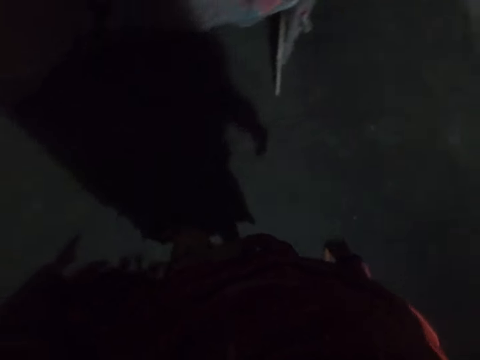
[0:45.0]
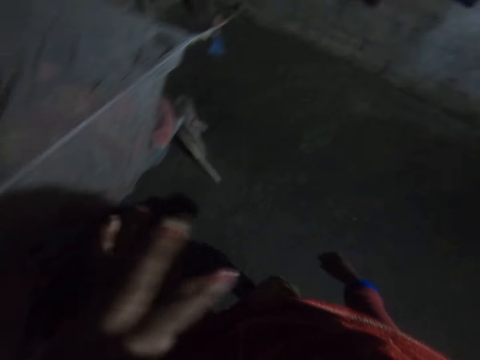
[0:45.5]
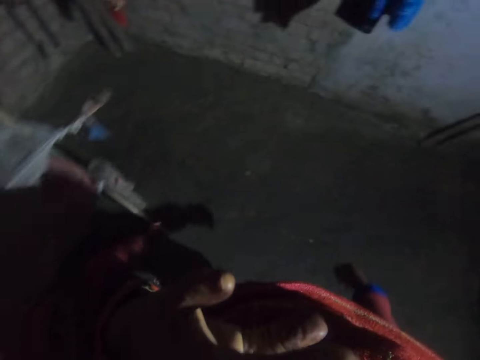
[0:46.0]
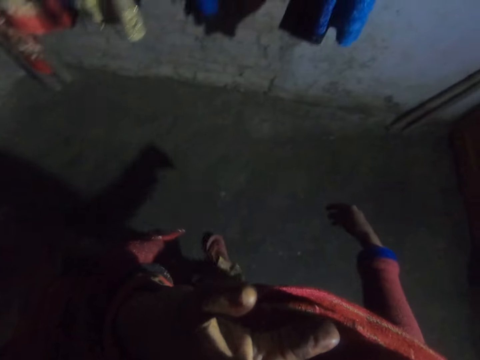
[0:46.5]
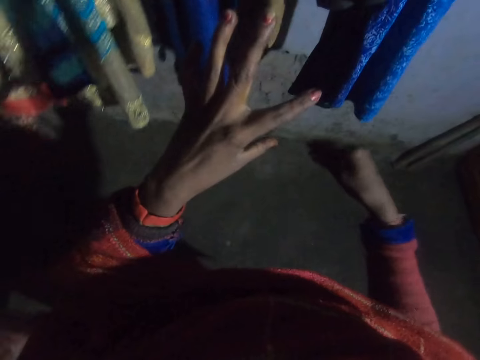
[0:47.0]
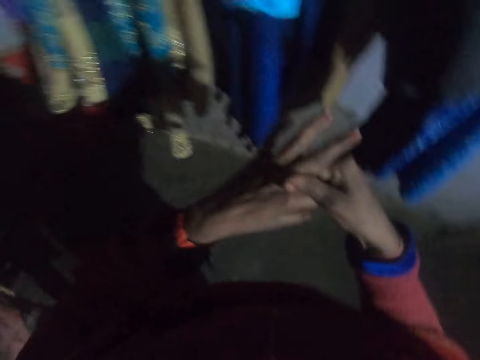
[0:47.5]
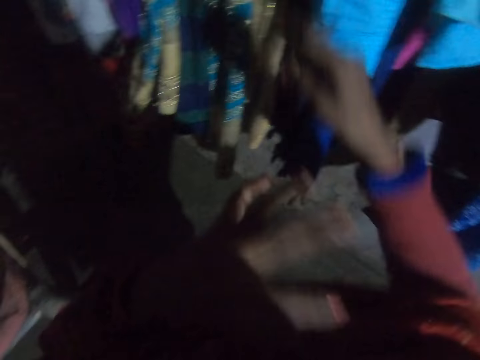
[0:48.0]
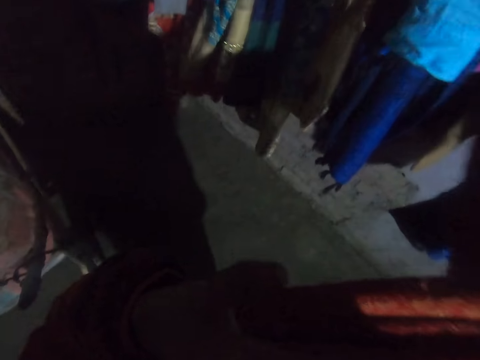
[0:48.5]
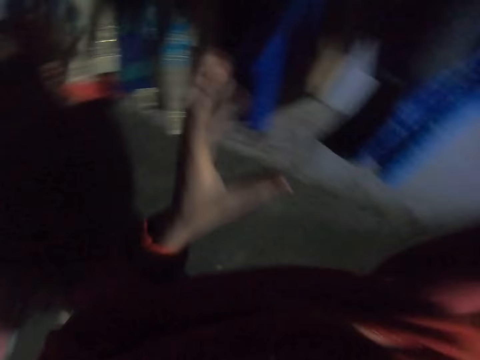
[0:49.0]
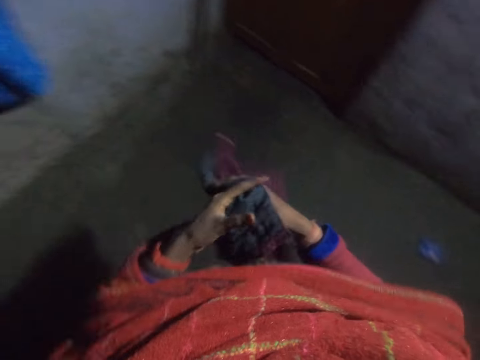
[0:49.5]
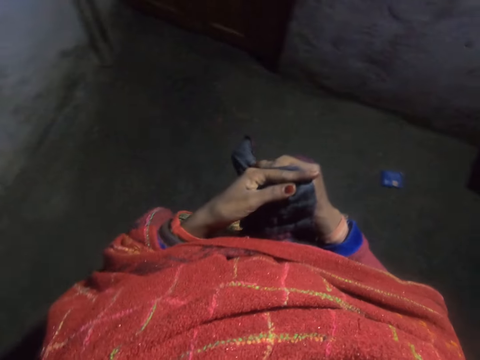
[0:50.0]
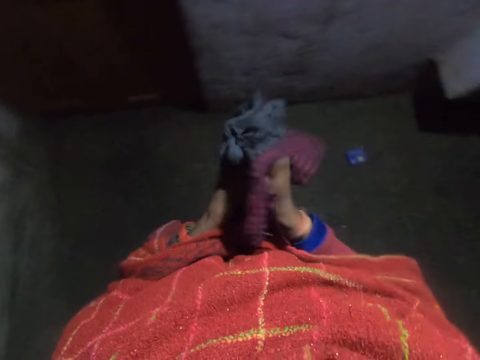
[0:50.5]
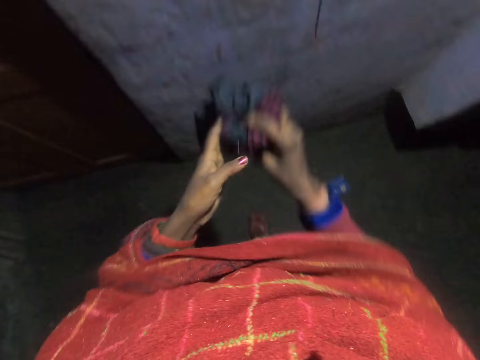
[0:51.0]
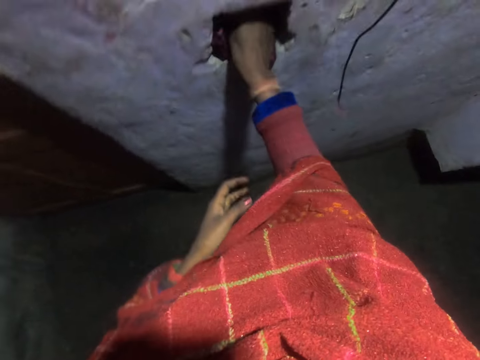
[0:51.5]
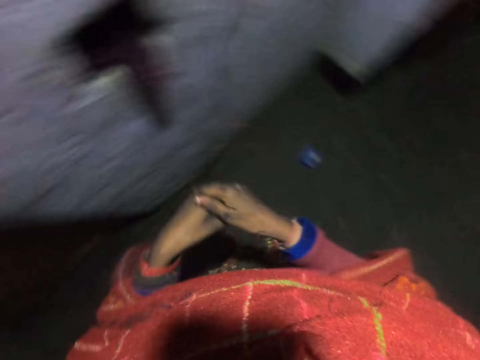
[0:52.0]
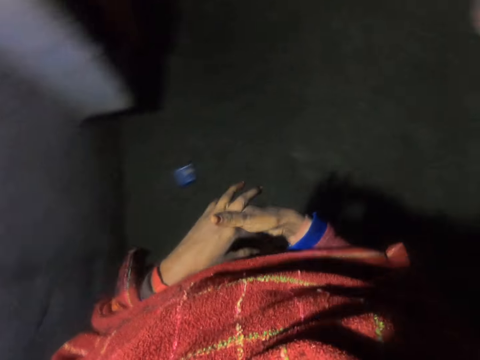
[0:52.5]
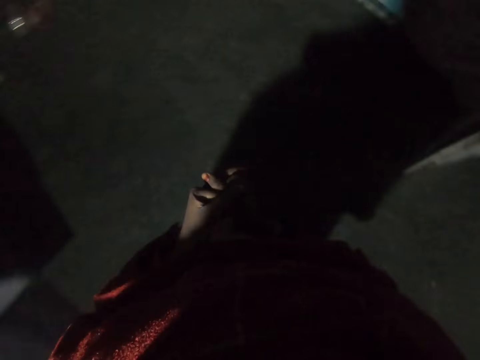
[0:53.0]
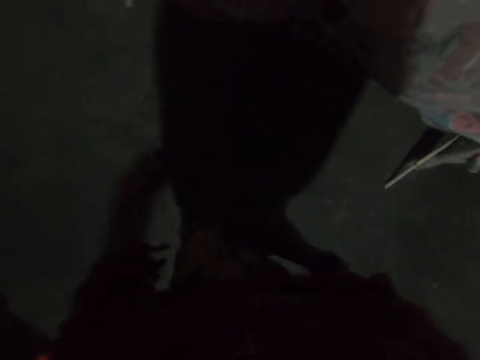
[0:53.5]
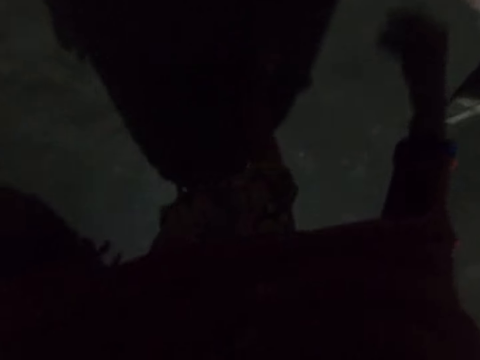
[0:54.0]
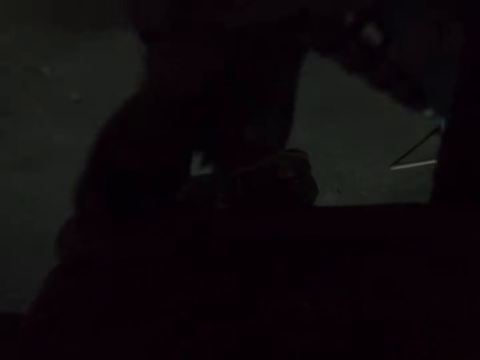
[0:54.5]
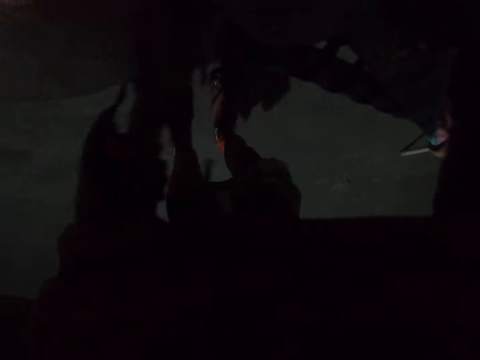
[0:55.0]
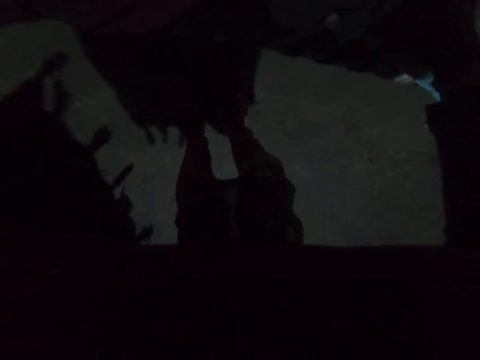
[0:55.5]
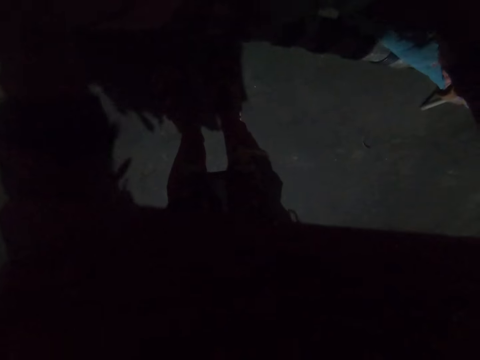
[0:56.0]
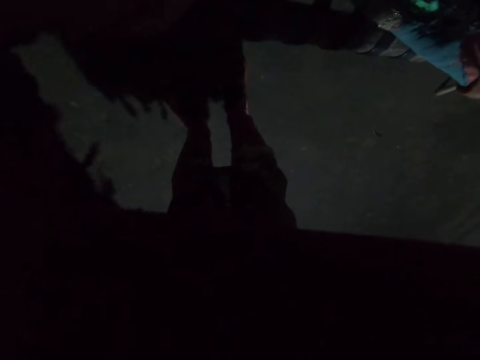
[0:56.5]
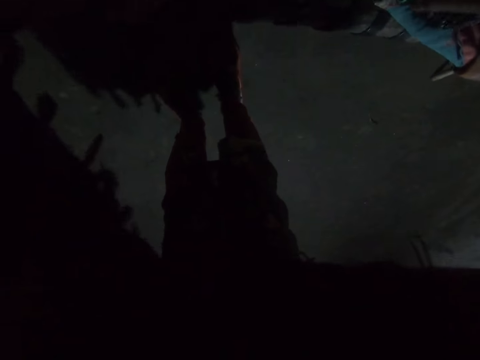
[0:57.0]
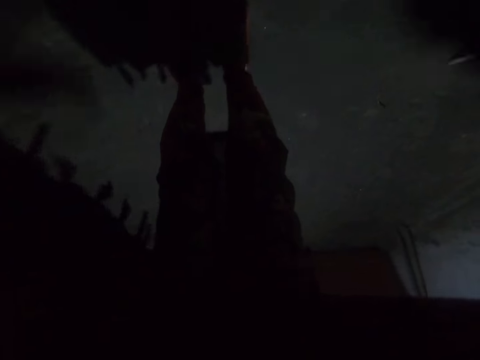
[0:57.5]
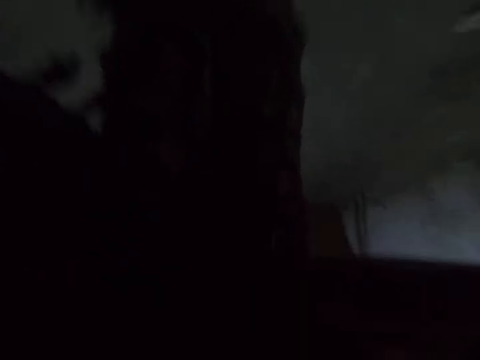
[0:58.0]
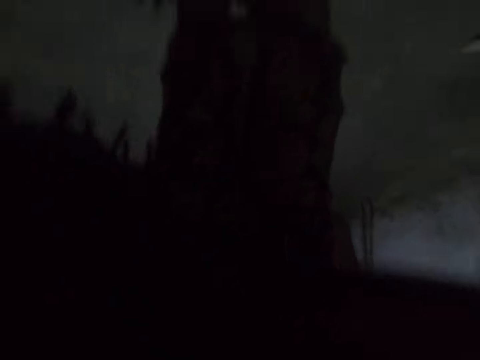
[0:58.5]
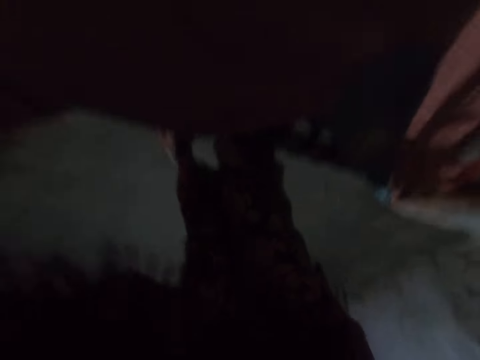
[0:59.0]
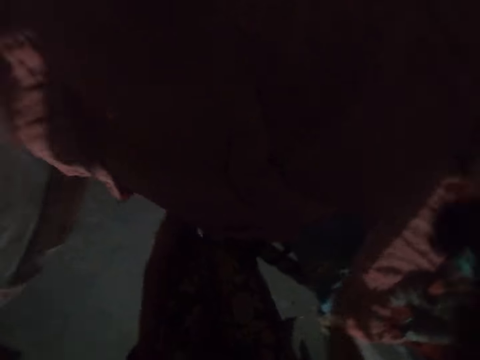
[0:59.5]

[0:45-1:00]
The camera wearer rubs her face with her left hand. She wipes her finger with her right hand. She rubs her left hand with her right. She takes a cloth from the hanger. She holds the cloth with both her hands and wipes her hand with the cloth. She places the cloth on a hole in the wall. She walks away from the wall. She arranges a bed.

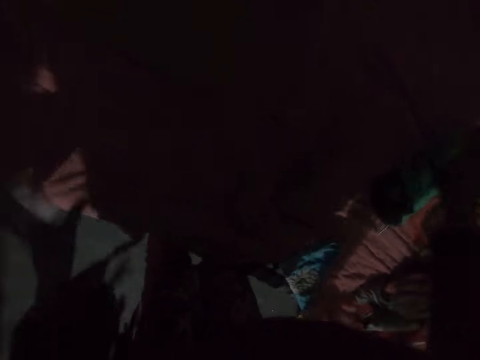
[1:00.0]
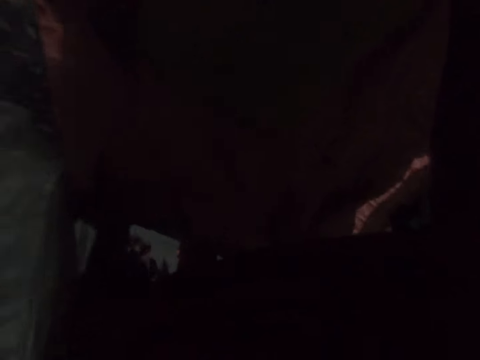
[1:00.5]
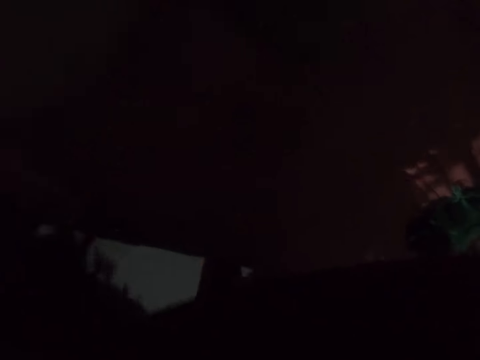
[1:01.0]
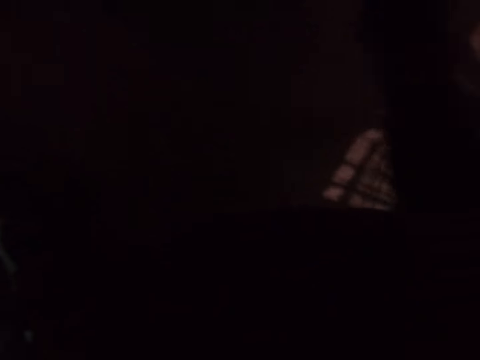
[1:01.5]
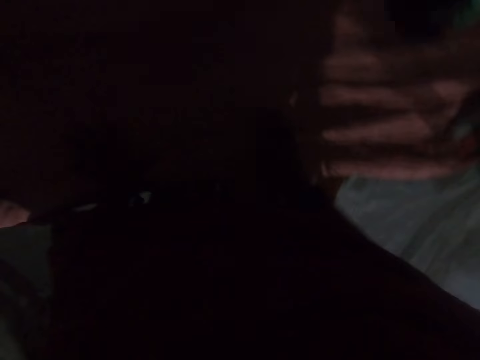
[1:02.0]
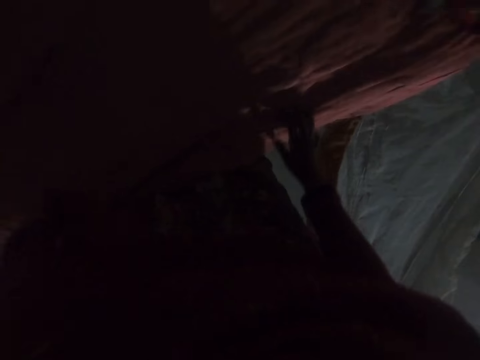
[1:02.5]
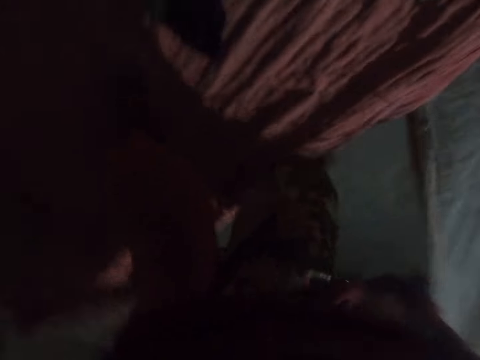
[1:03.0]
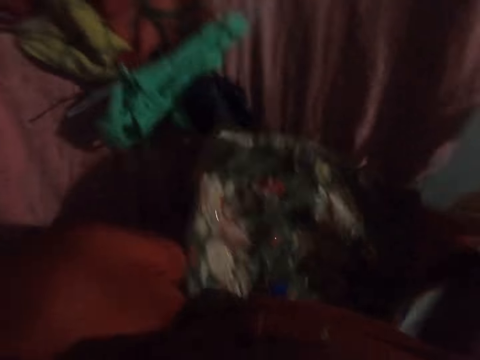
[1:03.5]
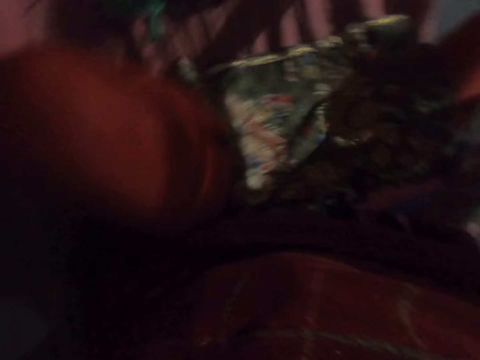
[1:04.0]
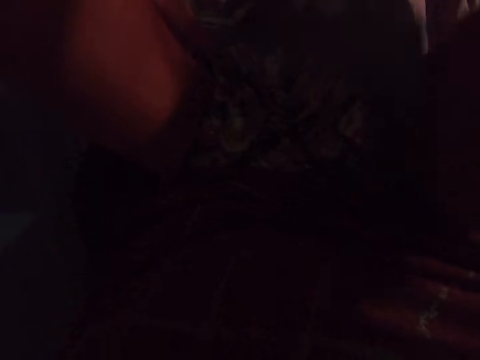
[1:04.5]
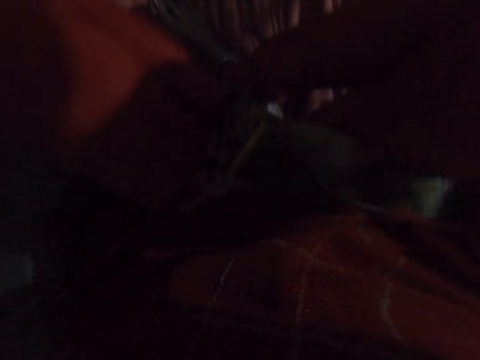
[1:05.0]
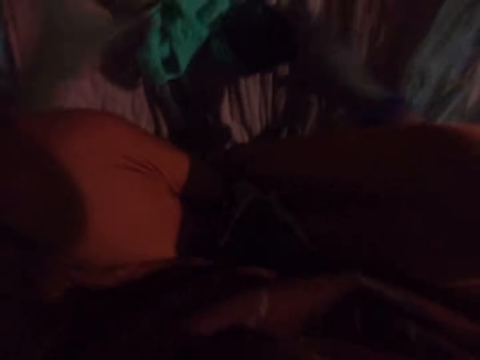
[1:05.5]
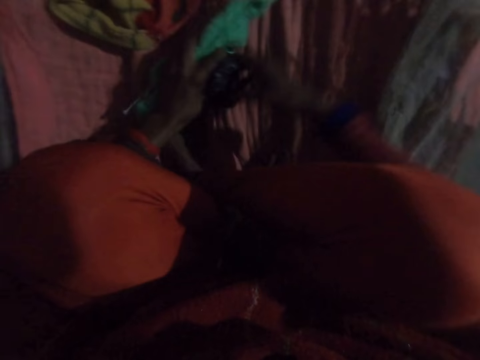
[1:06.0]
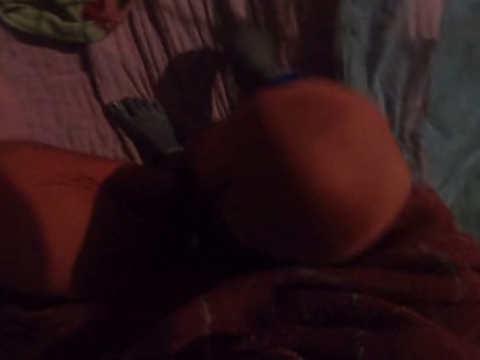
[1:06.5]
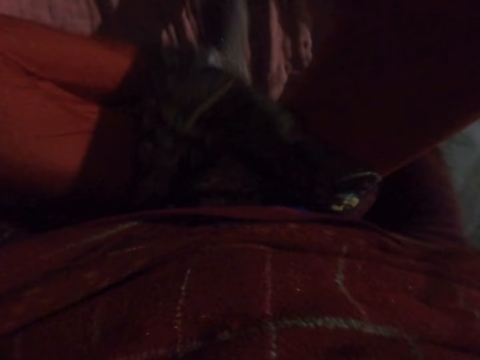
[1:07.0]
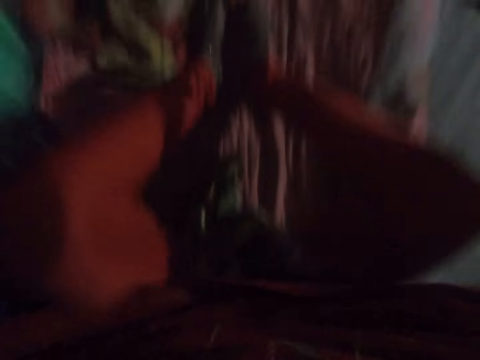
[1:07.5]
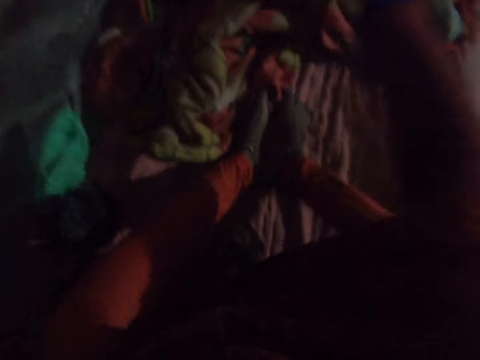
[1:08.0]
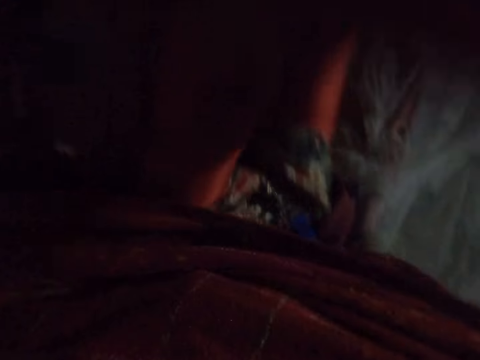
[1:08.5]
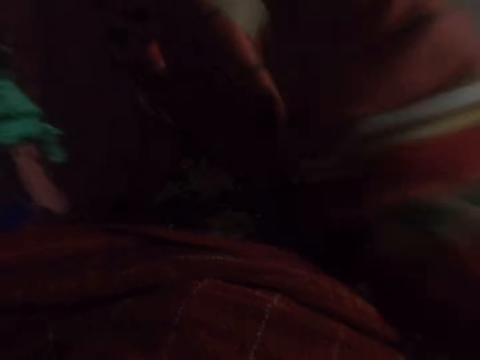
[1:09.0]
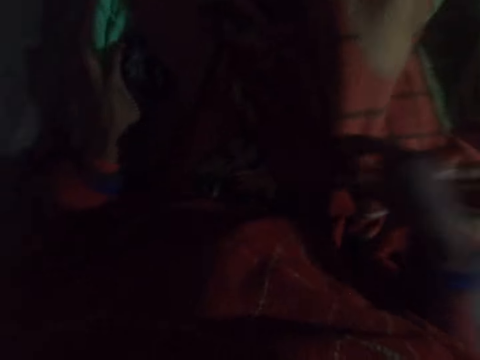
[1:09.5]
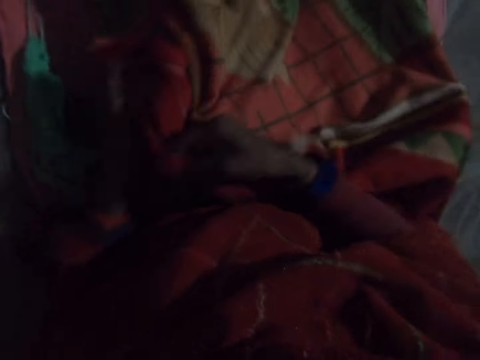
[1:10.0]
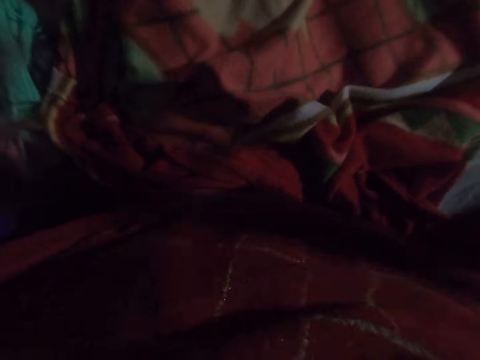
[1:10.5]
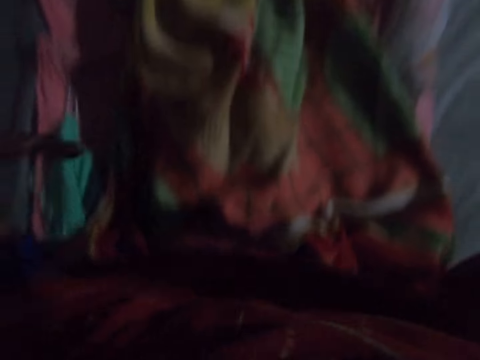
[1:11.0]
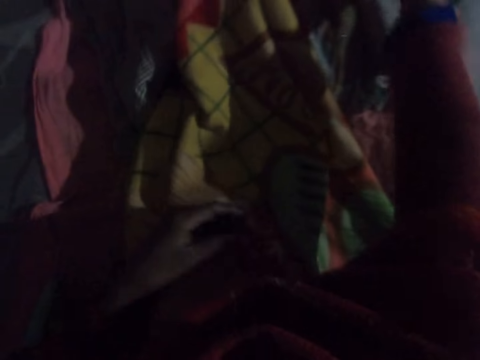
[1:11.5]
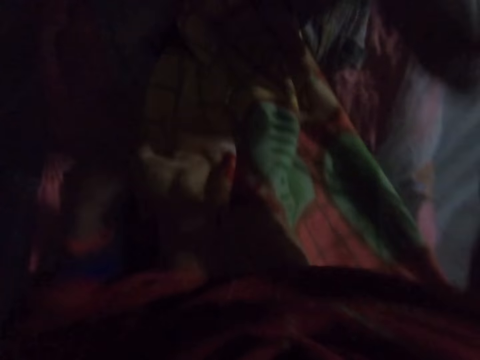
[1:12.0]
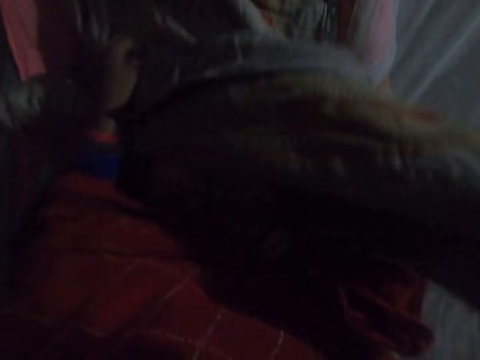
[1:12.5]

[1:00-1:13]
The camera wearer sits on the bed. She moves a woven material on the bed. She picks up the wool. She straightens her legs. She covers her legs with the blanket.
